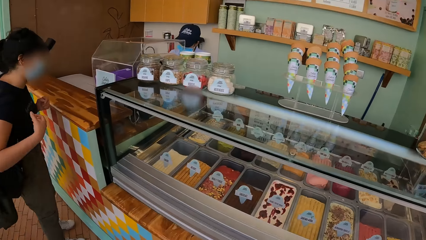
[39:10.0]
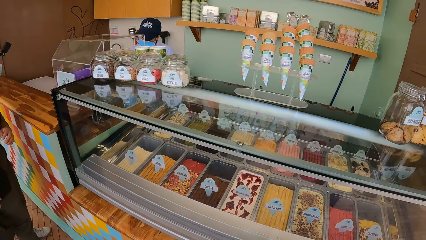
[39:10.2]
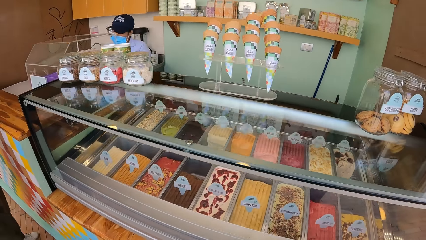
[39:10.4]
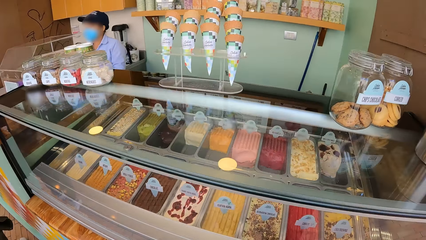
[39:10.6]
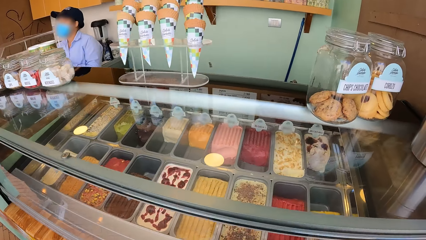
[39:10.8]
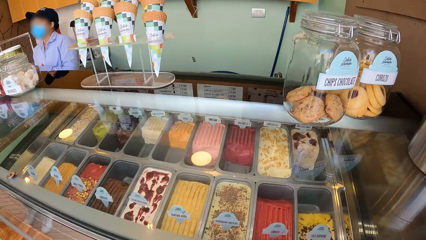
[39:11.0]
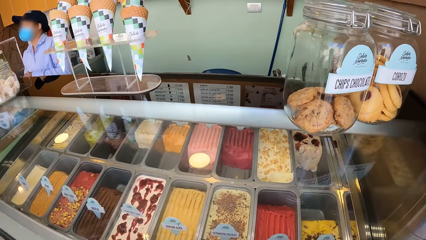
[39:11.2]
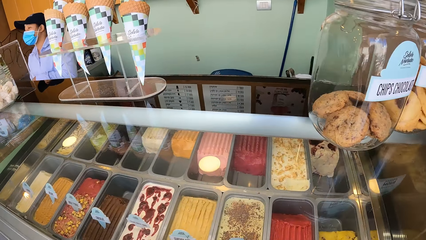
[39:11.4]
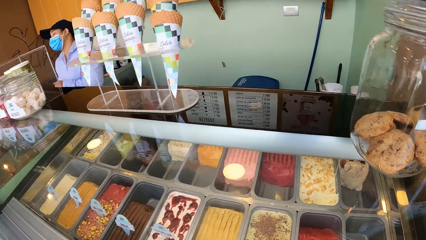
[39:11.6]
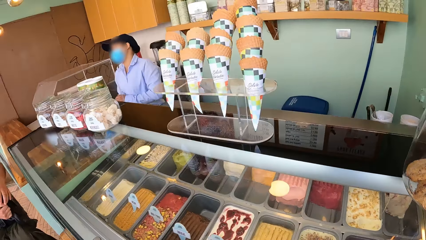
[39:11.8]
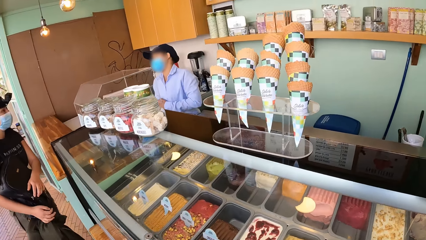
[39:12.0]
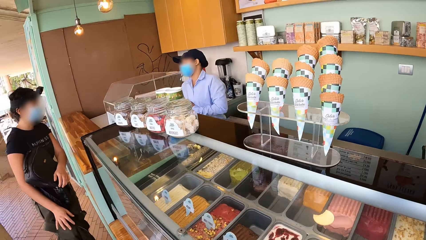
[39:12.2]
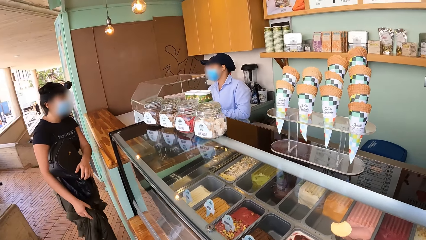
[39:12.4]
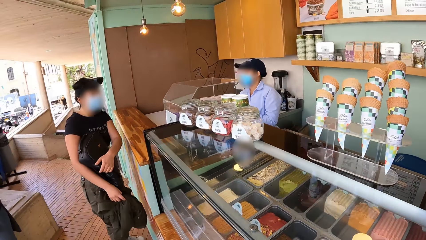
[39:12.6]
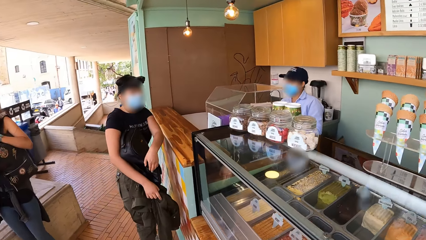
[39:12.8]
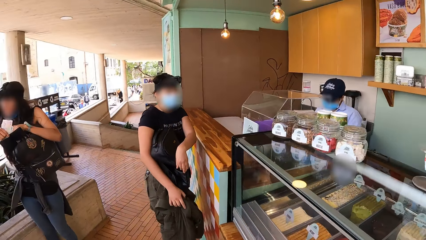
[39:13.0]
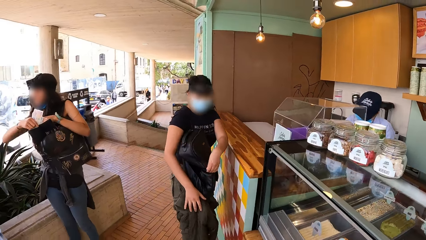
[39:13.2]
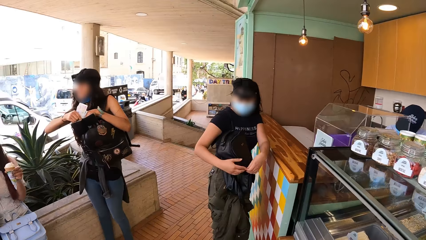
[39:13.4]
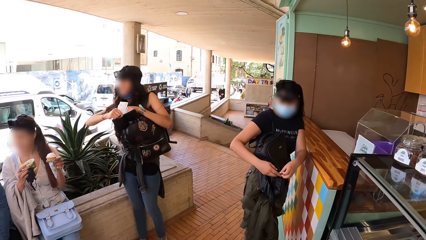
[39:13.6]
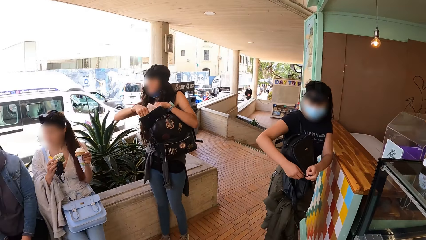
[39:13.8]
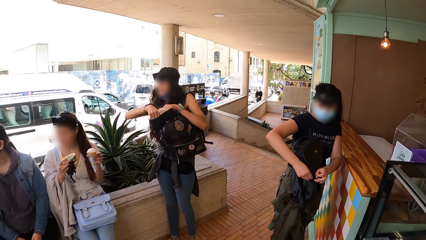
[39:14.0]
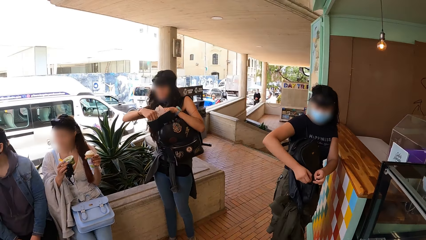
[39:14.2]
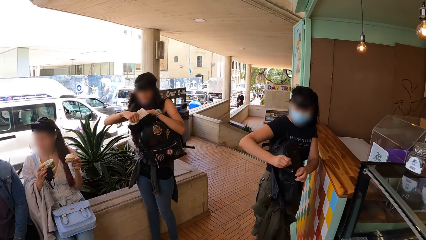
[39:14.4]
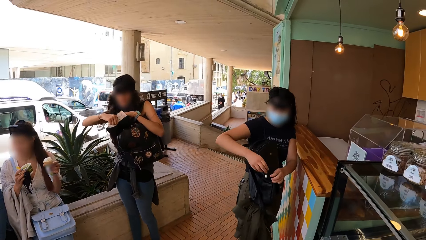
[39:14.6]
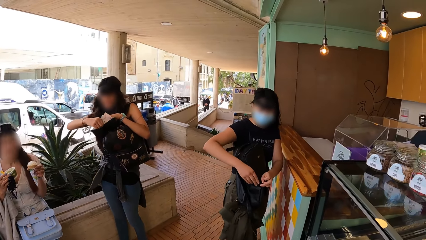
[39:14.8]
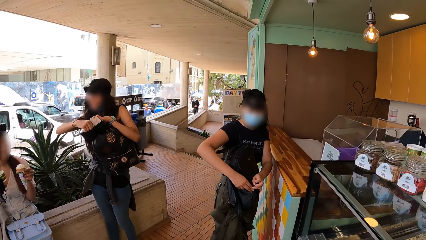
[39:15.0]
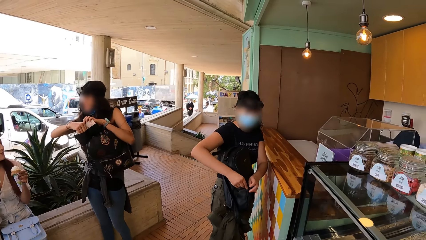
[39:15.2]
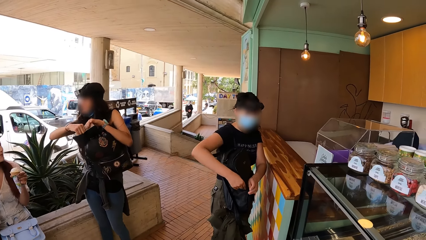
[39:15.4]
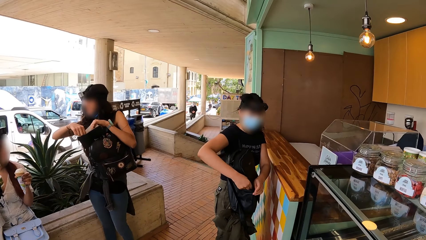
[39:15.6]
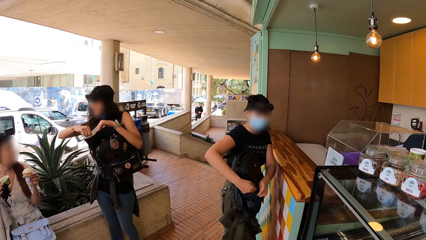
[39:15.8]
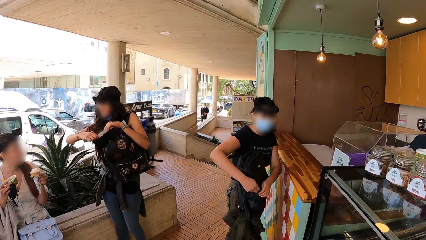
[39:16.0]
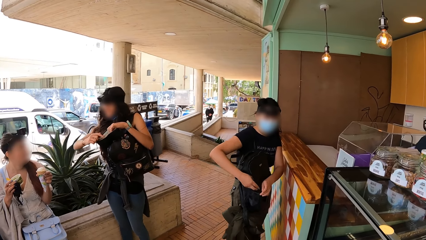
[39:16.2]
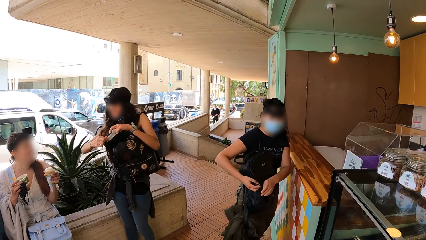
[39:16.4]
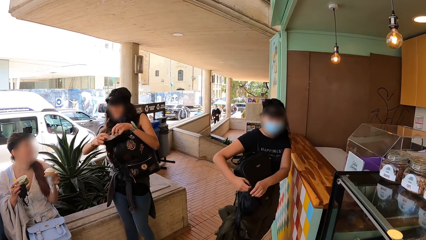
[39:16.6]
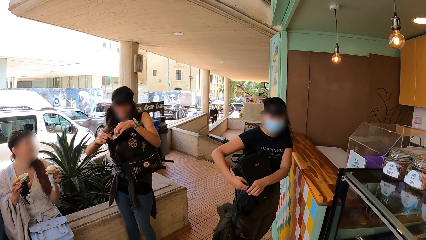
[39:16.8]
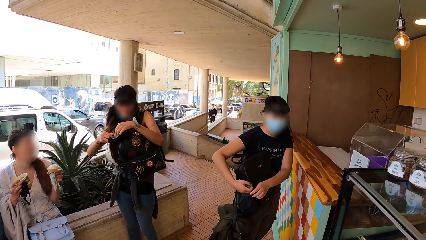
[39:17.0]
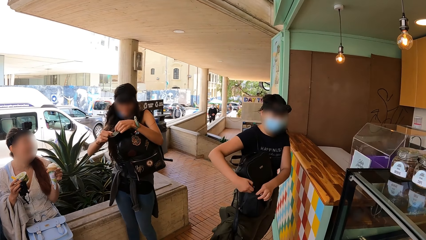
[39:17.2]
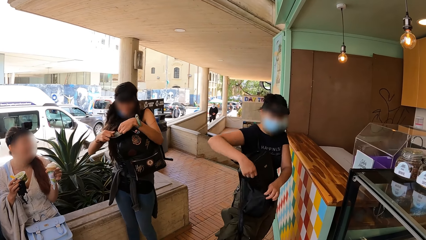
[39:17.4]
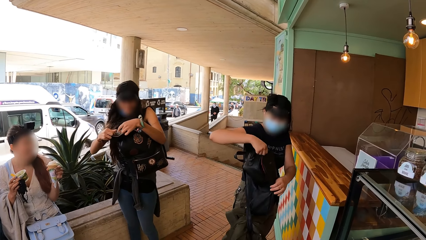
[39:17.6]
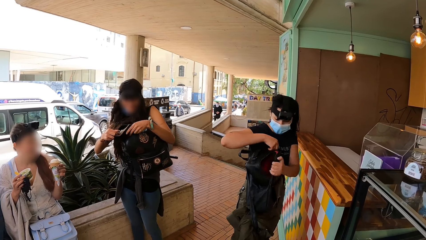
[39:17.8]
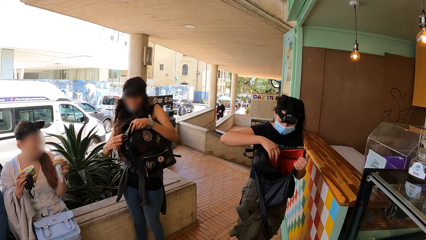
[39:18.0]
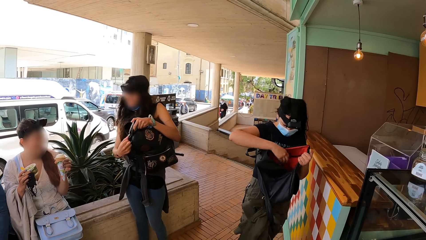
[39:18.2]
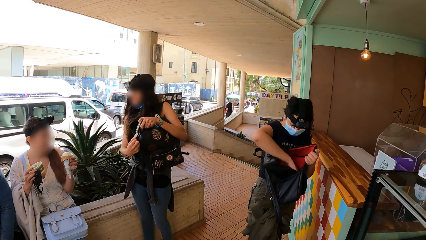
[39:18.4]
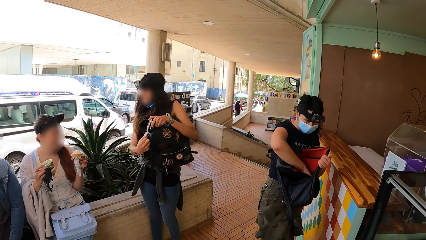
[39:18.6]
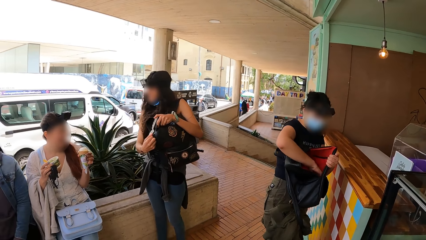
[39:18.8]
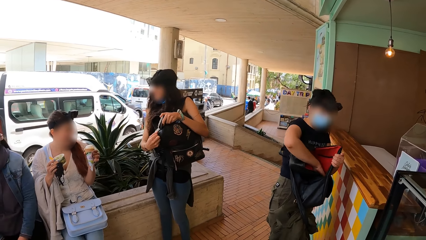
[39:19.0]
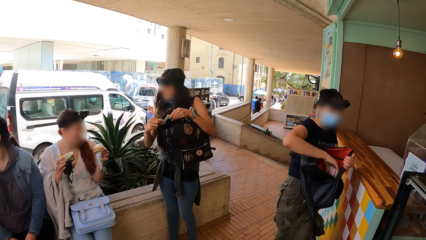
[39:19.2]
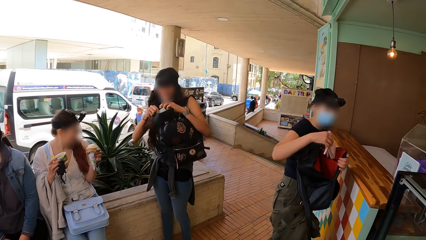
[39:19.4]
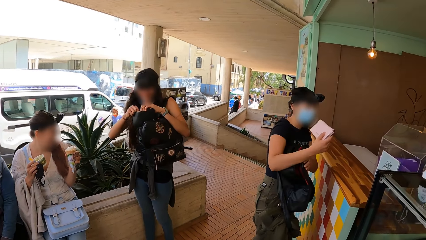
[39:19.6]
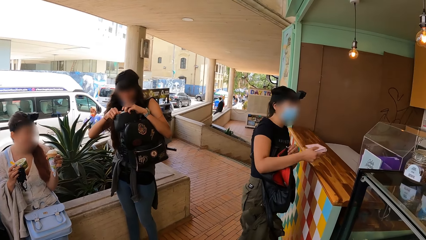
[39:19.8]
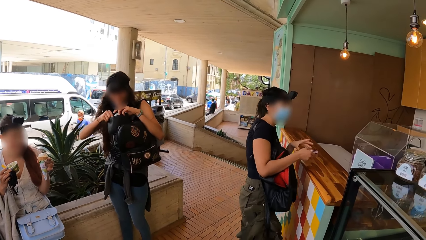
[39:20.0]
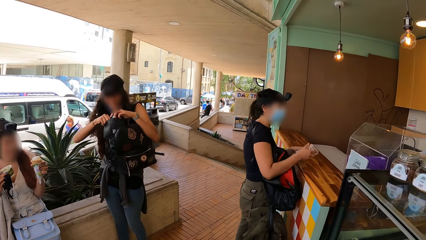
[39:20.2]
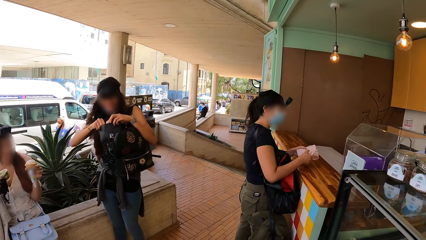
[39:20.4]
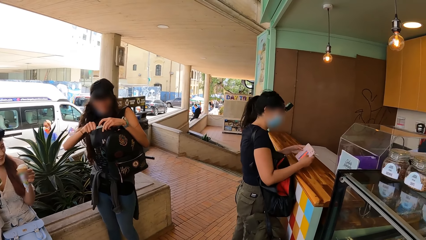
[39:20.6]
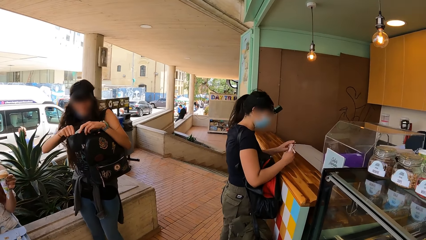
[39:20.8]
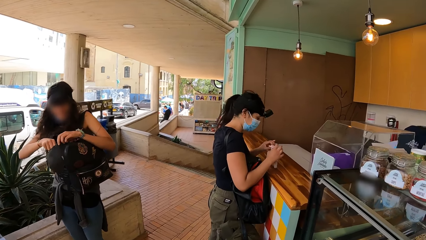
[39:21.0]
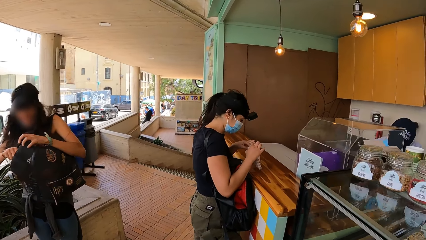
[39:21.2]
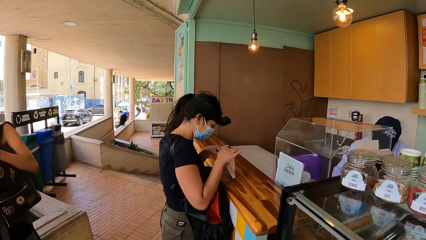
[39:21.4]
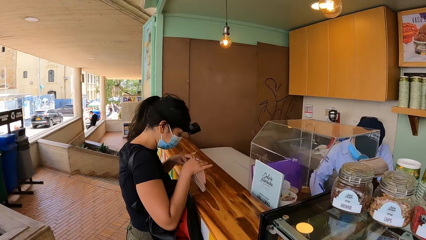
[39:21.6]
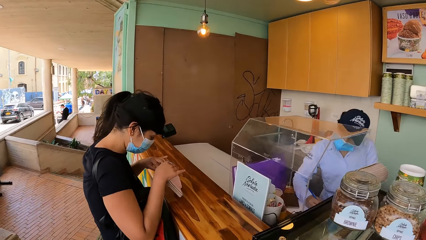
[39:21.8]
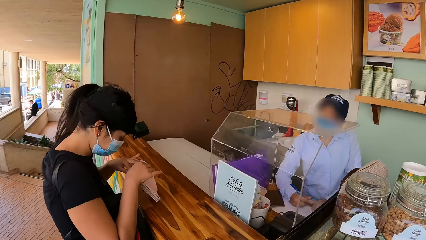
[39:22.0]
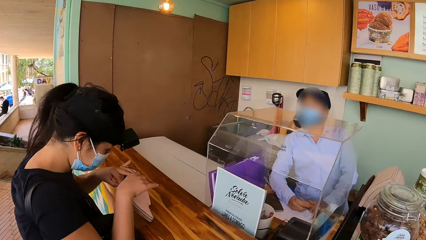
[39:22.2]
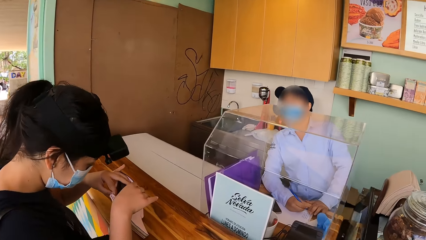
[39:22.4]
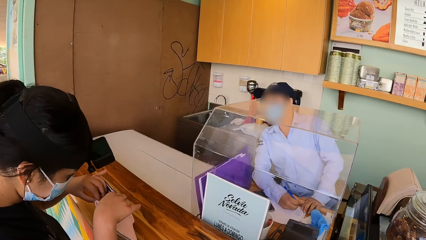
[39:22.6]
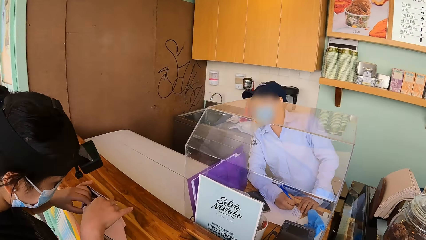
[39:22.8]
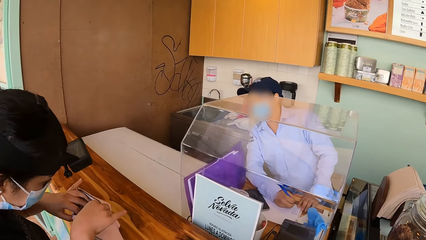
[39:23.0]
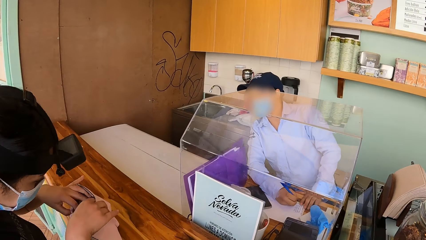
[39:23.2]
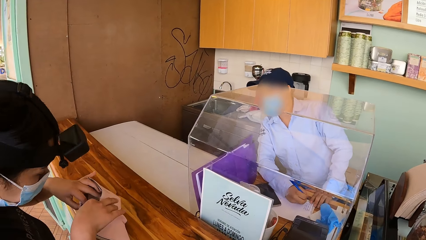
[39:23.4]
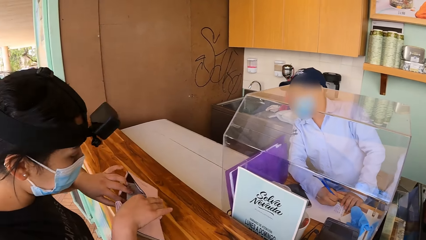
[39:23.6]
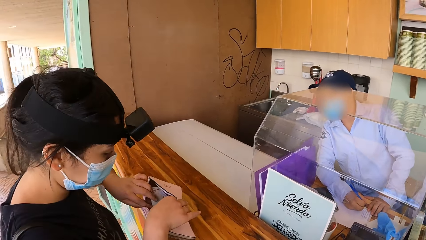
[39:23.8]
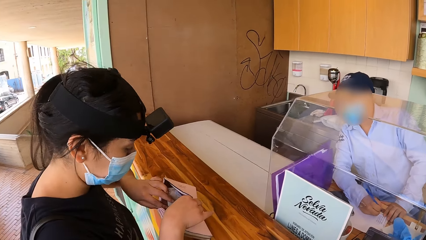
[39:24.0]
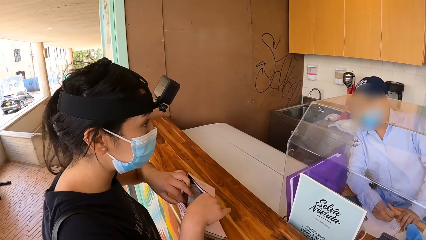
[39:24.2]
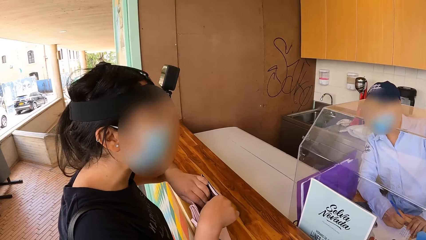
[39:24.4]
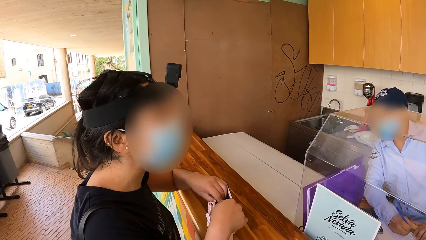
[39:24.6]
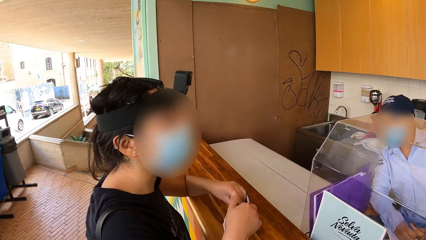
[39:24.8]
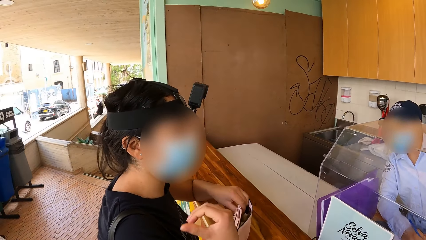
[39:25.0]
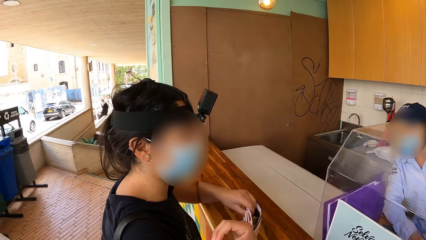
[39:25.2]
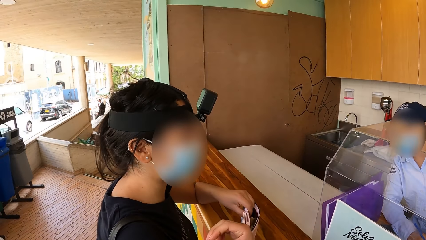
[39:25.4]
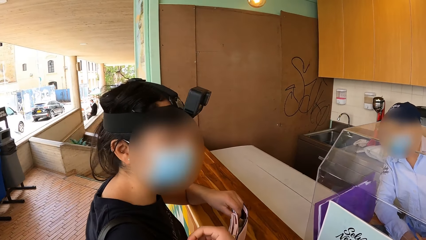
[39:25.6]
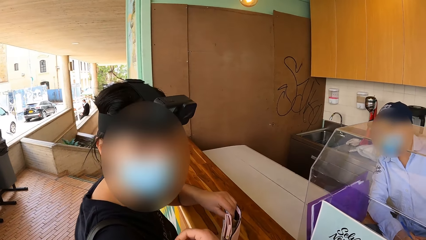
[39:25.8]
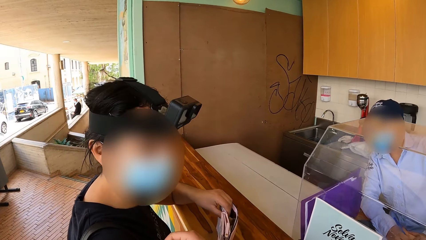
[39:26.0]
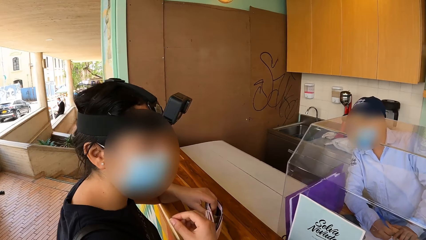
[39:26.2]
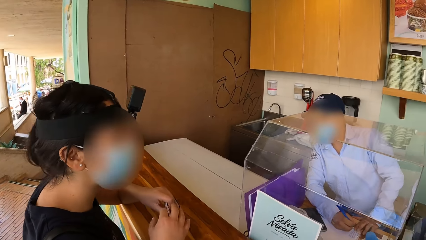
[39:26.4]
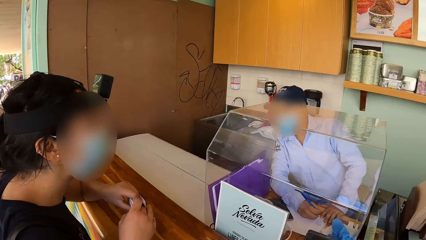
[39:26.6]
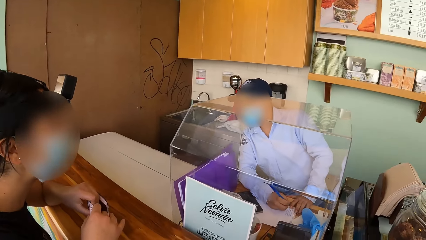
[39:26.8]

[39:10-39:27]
A woman interacts with another woman. The second woman rubs her hands together. The first woman touches a jacket with her right hand. A third woman inserts the currency notes in the purse with her hands. The first woman unzips her backpack with her right hand and holds the backpack with her left hand. She holds the backpack with her left hand again. She removes a purse from the backpack with her right hand, holds the purse with her hands, opens the purse with her hands, and places the purse on a table with her hands. The second woman writes on the book with the pen in her right hand.
